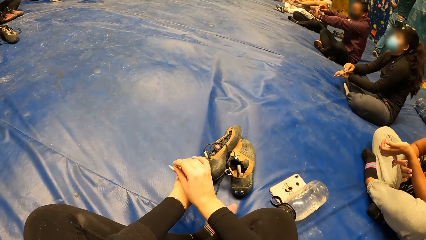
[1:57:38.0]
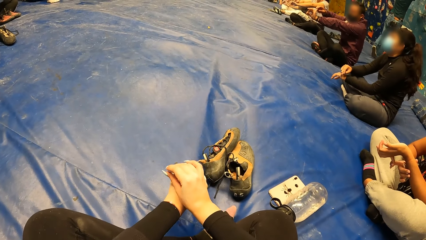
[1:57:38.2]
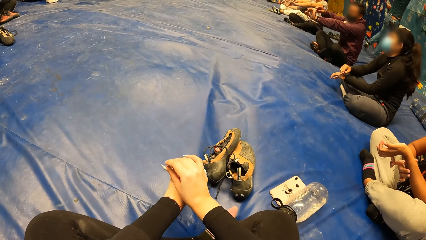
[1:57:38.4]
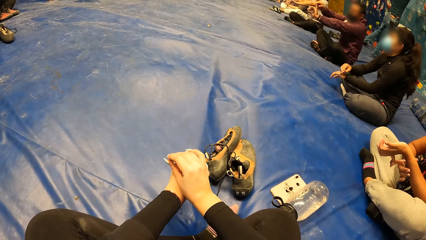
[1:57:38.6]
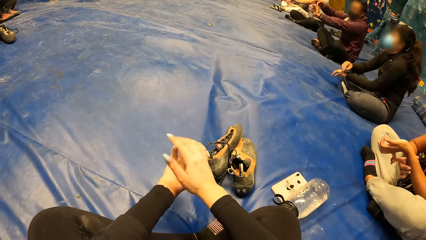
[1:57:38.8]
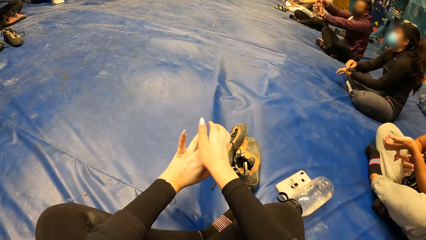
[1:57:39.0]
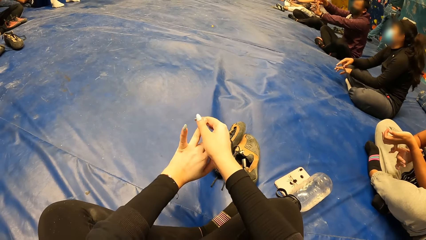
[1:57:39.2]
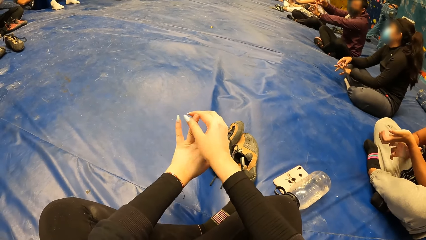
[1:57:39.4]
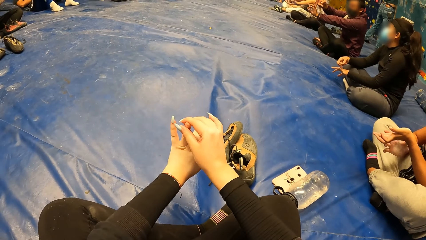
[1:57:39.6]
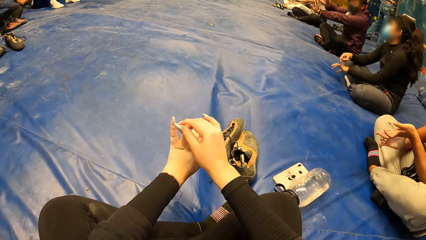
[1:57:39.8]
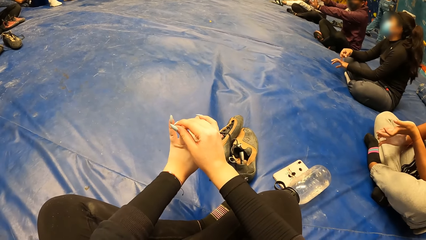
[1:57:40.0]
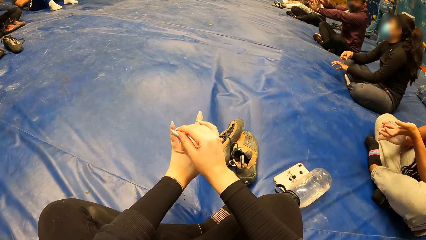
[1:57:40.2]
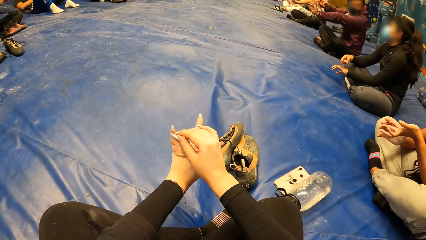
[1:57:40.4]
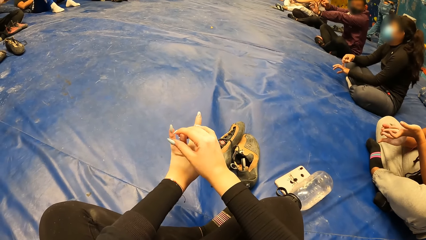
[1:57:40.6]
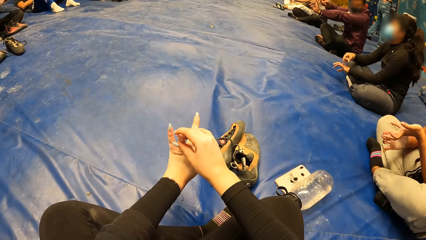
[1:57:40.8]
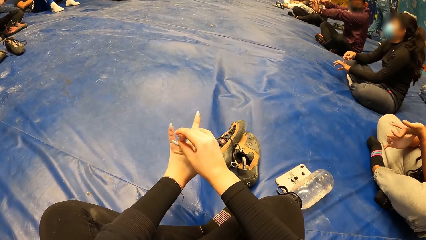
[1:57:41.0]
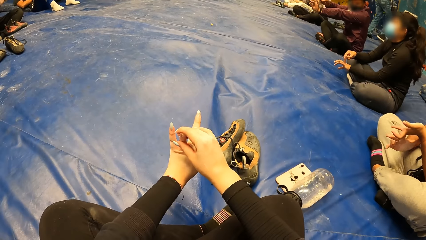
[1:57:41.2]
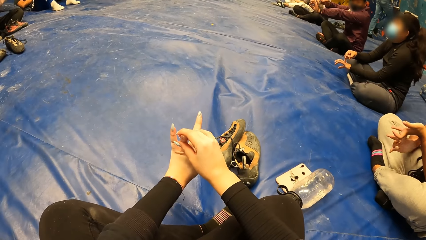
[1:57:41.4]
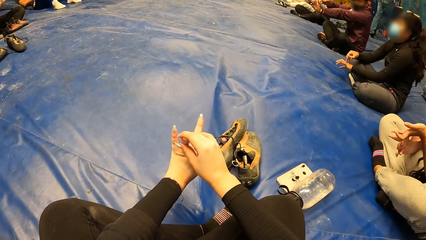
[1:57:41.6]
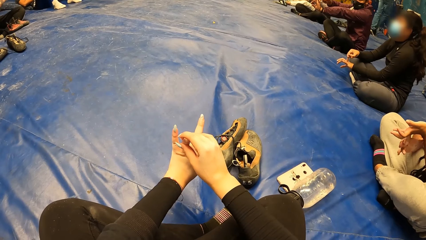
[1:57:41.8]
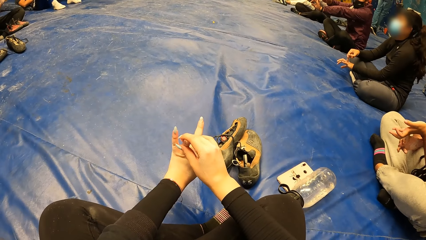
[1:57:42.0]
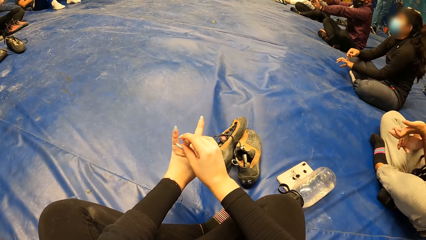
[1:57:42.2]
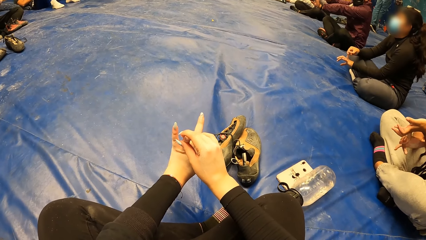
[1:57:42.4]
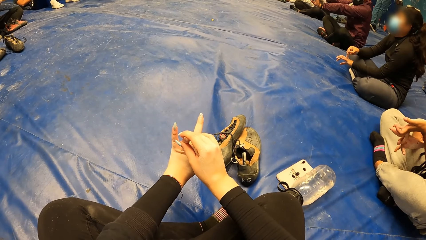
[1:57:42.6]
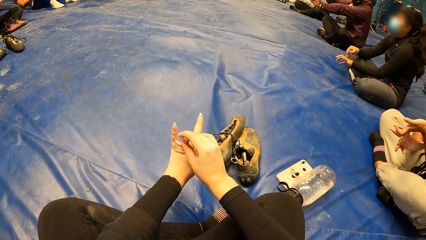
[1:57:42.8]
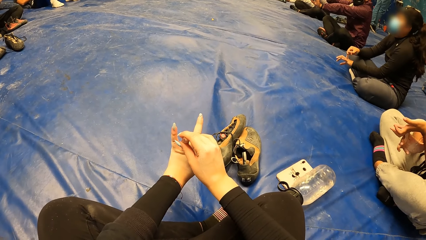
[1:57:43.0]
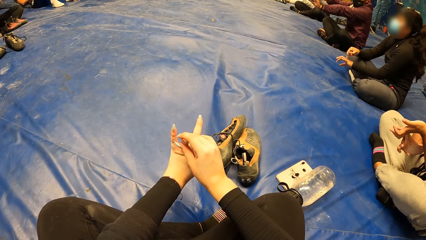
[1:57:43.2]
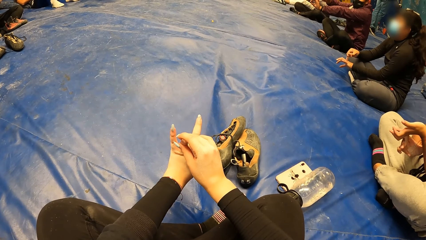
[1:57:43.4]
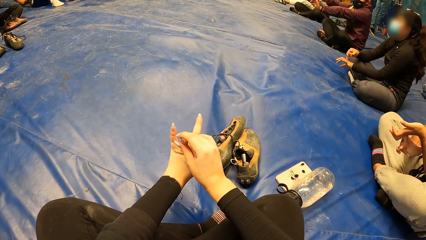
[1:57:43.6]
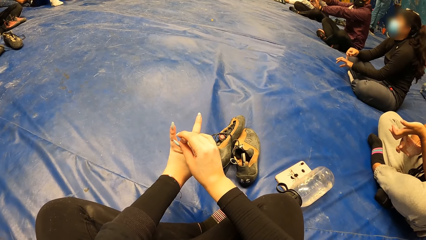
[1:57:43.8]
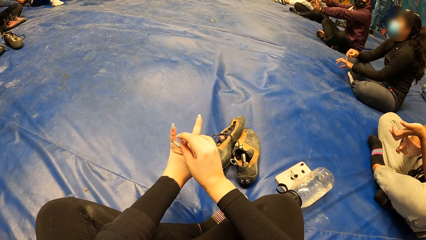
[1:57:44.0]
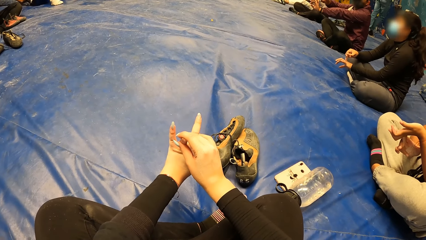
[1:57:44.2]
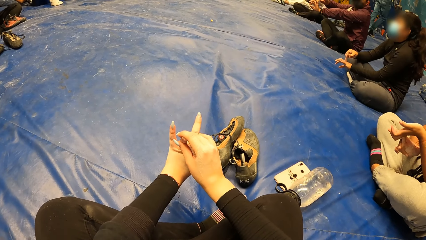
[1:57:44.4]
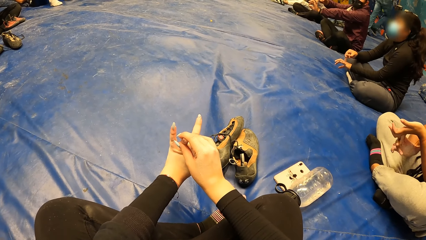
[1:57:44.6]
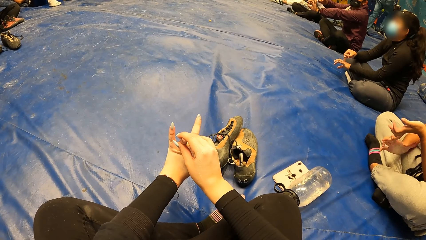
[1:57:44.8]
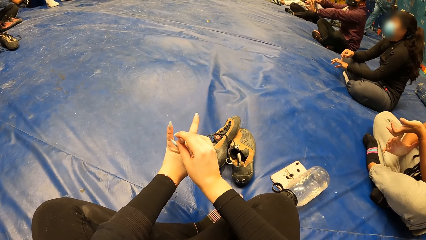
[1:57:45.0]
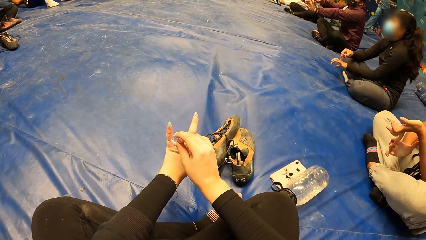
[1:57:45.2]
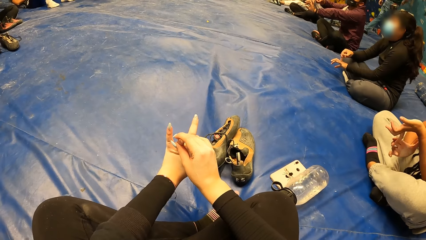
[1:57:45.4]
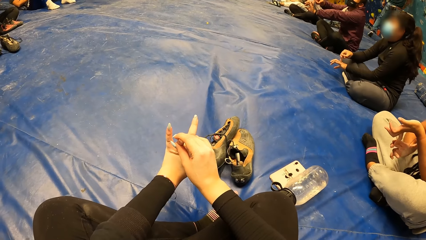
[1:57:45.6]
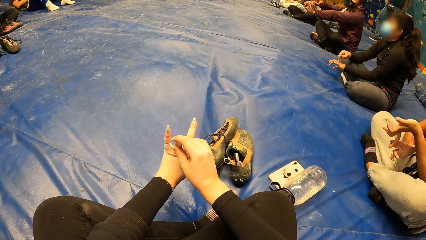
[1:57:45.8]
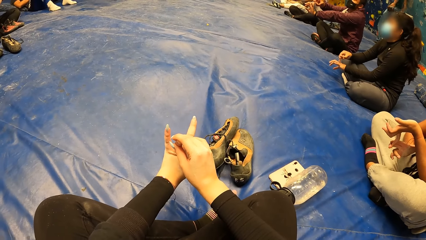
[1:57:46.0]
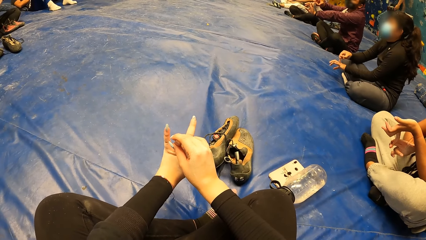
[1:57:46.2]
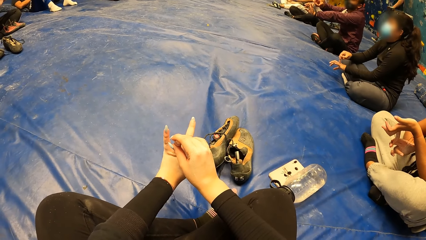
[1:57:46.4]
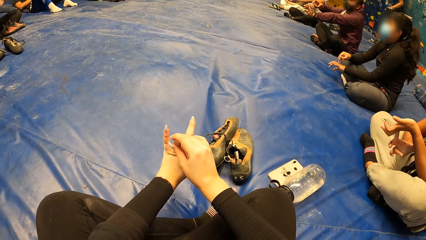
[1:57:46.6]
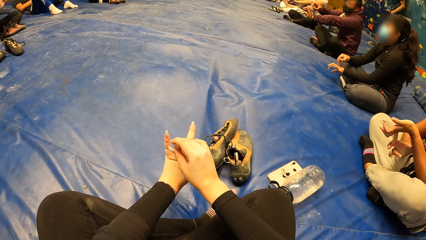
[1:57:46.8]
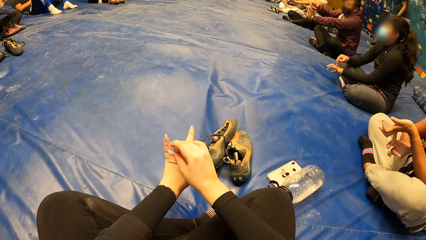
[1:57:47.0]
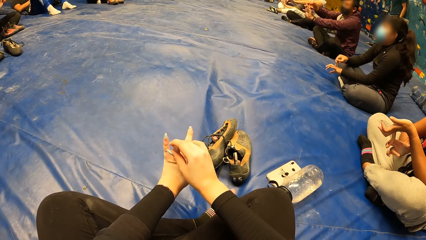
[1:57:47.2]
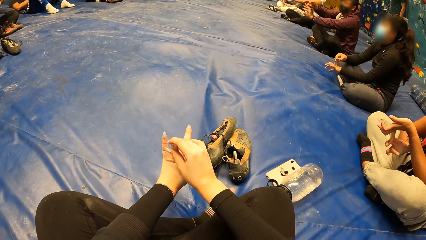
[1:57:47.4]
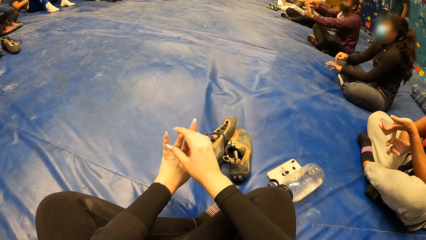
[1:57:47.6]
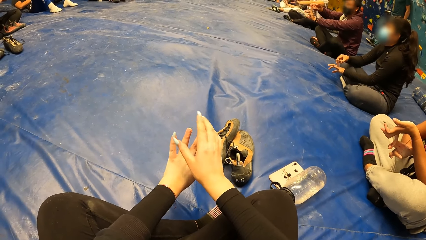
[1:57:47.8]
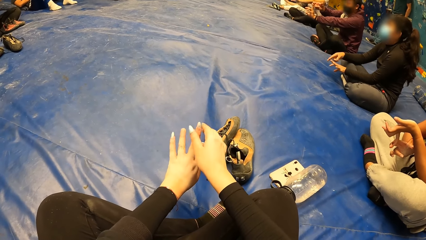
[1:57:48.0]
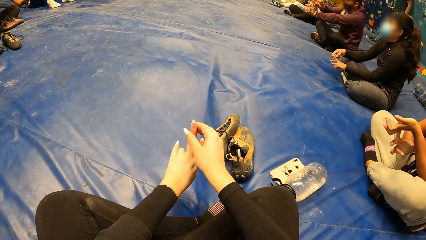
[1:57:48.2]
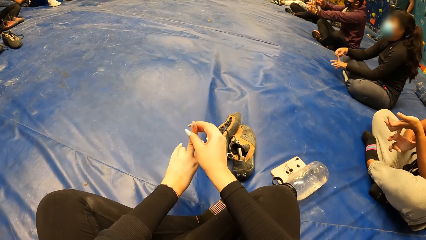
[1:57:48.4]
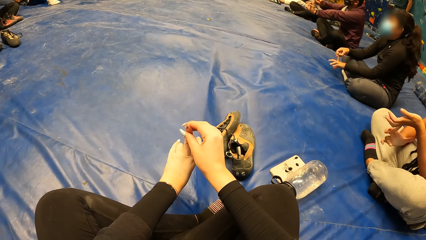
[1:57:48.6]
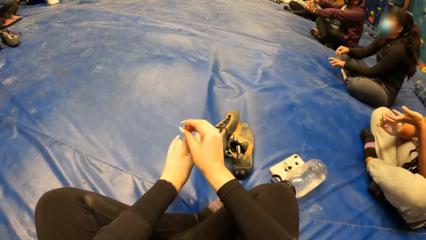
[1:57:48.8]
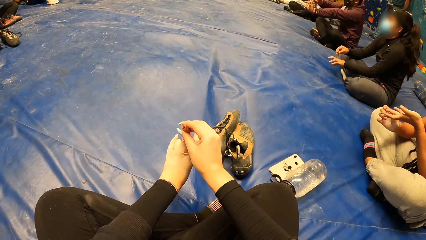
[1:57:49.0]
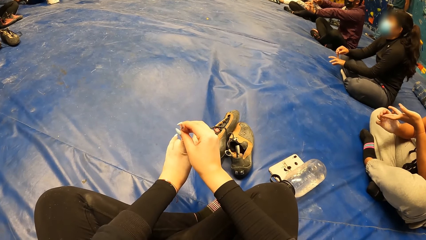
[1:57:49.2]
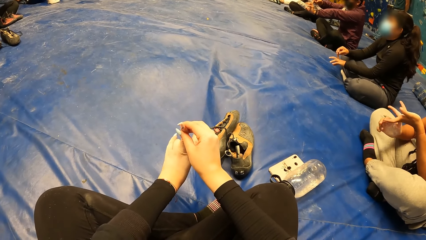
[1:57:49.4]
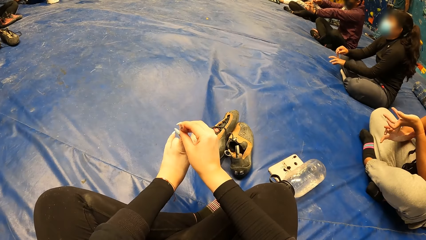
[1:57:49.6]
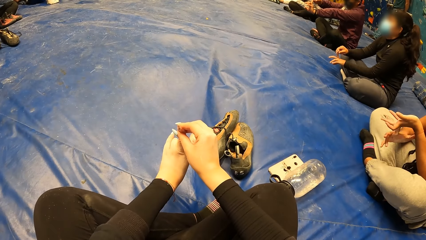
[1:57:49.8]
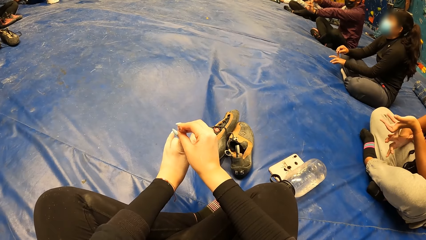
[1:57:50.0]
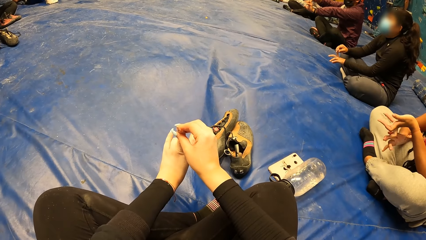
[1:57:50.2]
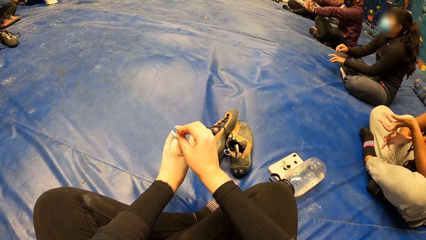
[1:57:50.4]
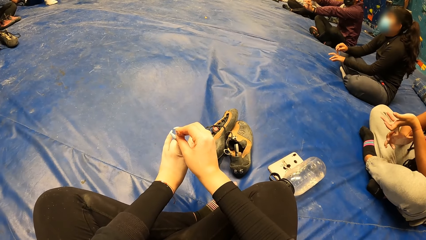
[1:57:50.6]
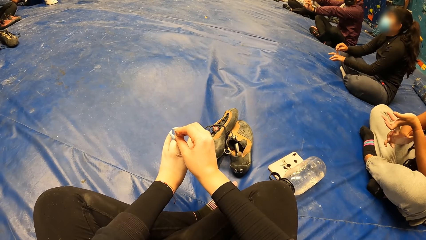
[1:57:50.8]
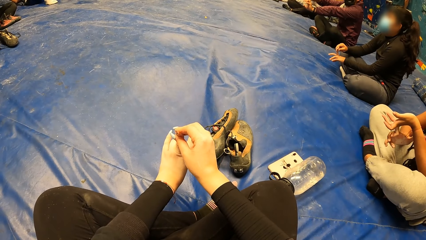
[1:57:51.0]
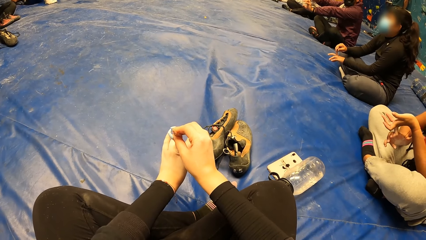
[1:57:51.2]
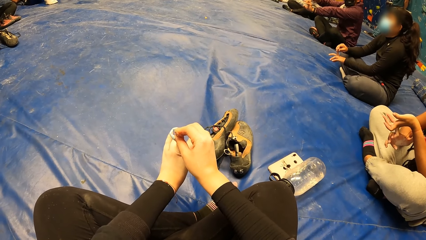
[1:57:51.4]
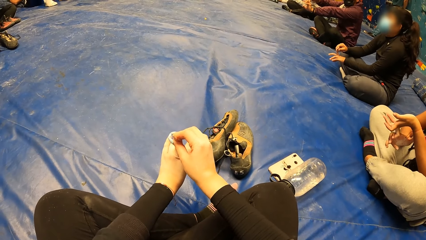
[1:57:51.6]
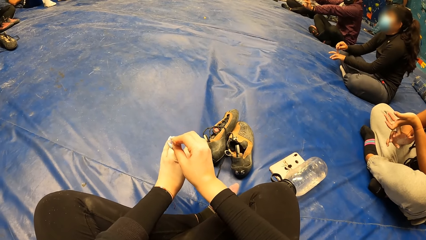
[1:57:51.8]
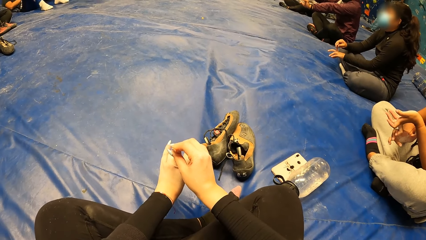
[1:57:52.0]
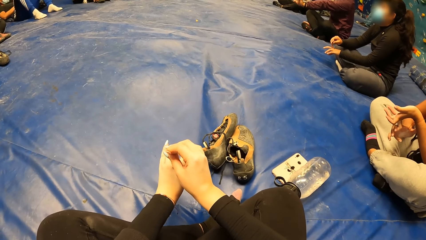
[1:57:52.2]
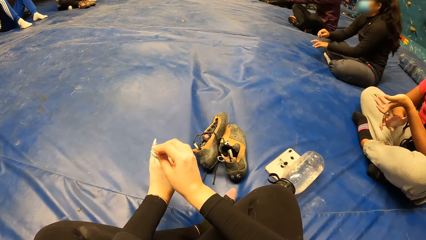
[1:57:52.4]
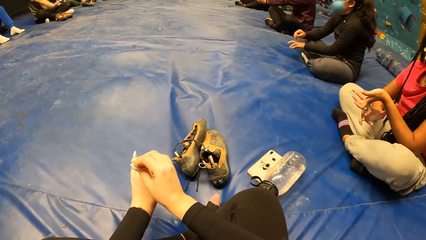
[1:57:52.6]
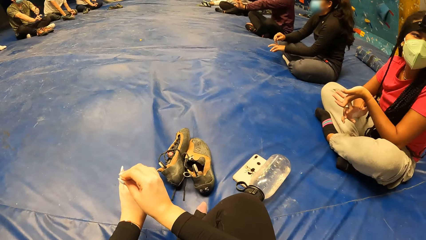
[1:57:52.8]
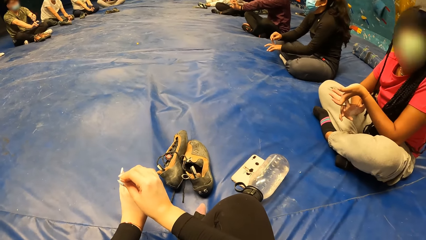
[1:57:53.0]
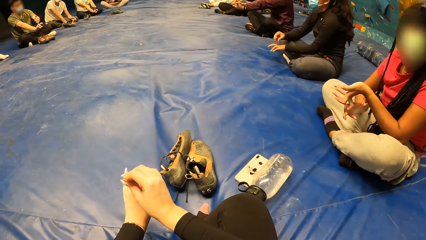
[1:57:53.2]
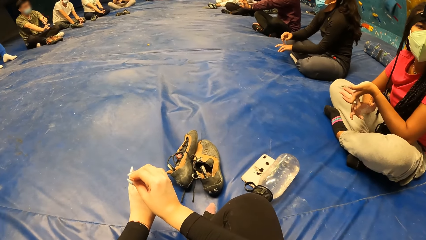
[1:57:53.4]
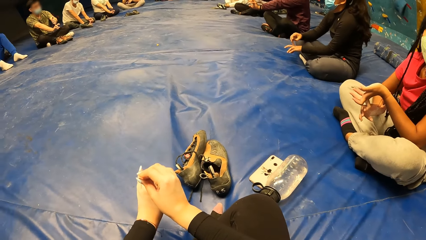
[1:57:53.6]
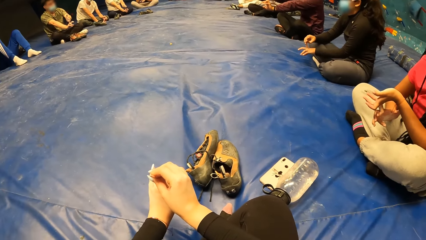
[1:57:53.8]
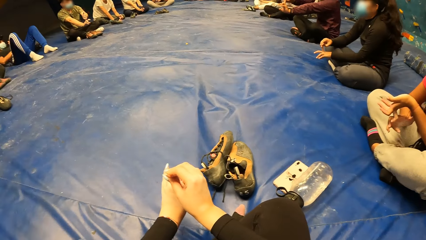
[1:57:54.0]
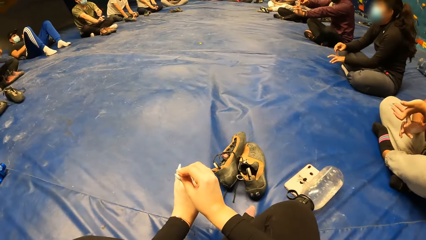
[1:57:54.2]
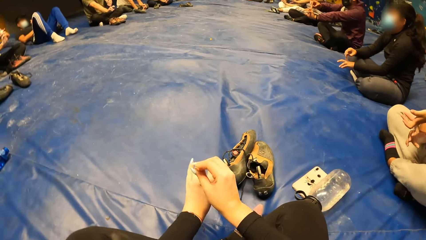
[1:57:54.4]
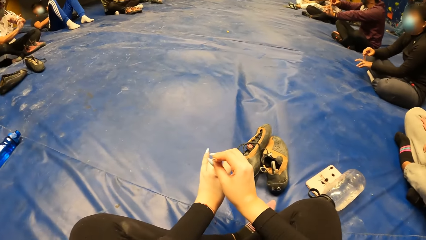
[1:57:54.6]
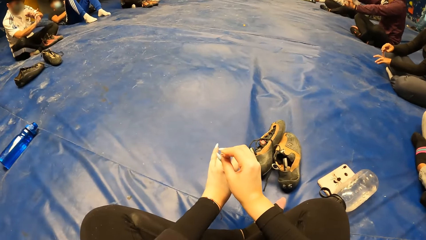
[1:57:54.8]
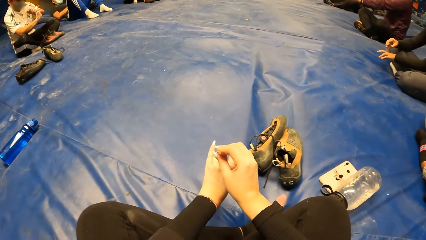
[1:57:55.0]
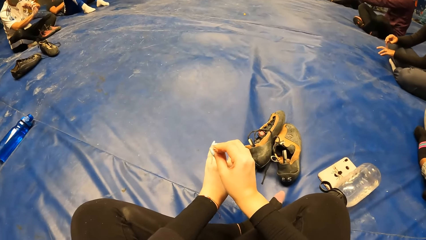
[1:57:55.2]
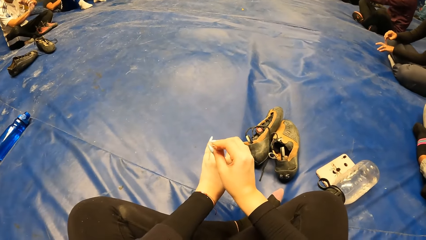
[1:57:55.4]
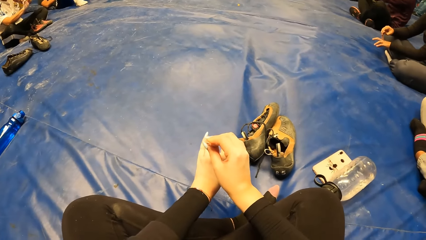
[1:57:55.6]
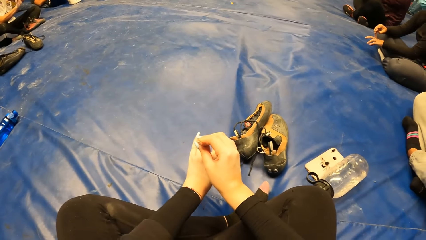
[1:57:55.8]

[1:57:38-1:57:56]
The camera wearer holds a finger repeatedly. They look around.
